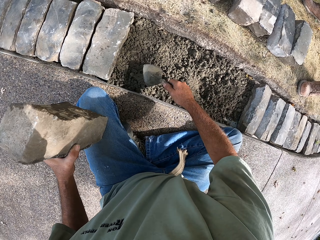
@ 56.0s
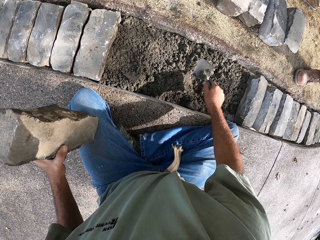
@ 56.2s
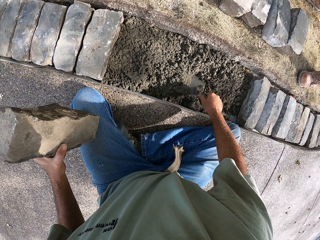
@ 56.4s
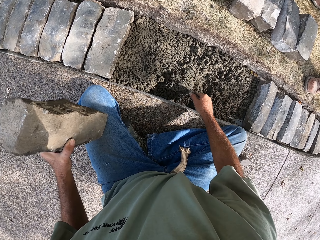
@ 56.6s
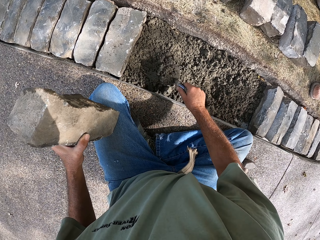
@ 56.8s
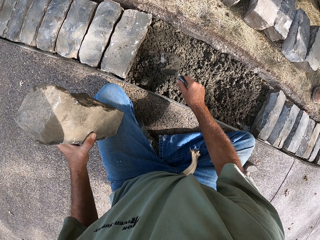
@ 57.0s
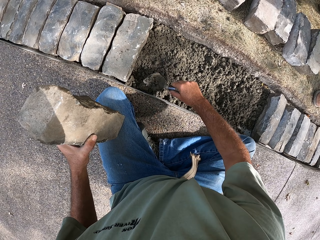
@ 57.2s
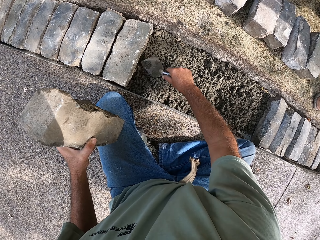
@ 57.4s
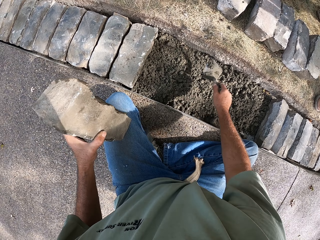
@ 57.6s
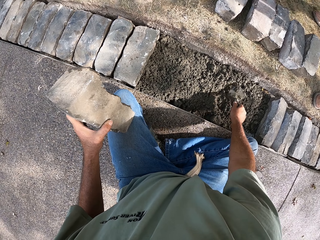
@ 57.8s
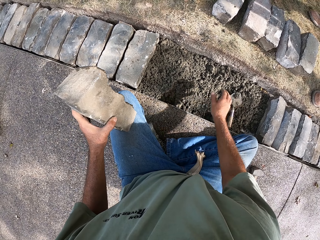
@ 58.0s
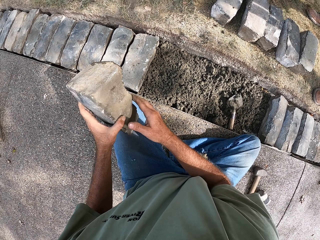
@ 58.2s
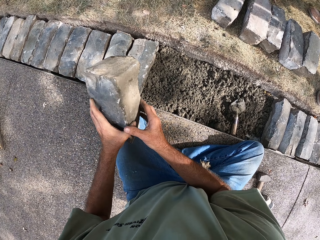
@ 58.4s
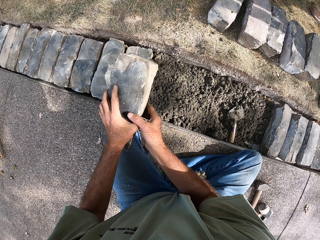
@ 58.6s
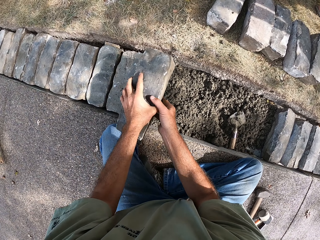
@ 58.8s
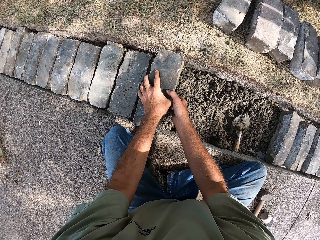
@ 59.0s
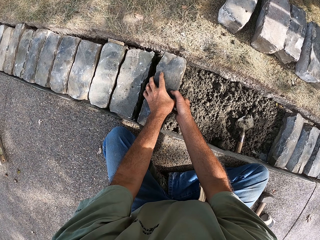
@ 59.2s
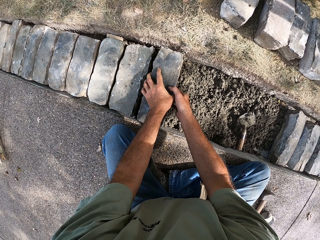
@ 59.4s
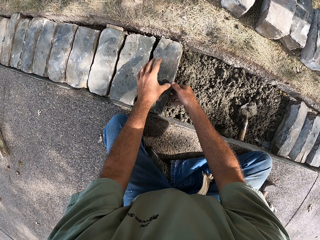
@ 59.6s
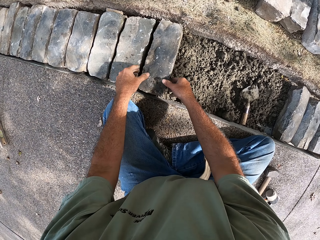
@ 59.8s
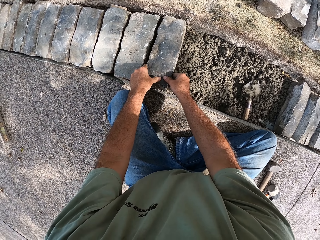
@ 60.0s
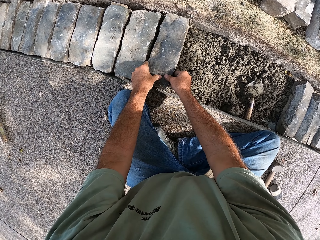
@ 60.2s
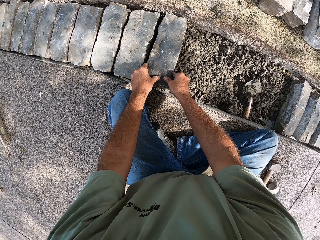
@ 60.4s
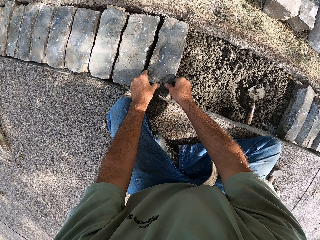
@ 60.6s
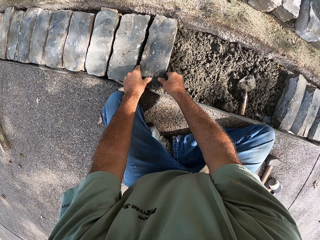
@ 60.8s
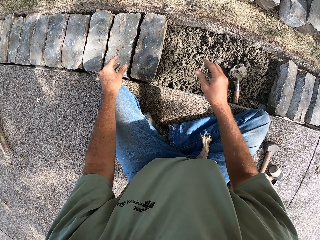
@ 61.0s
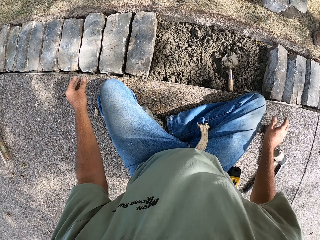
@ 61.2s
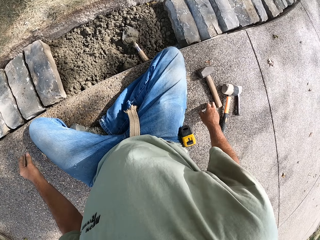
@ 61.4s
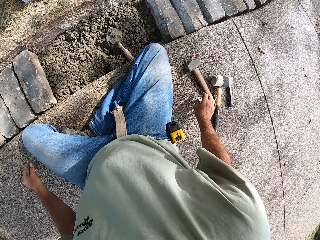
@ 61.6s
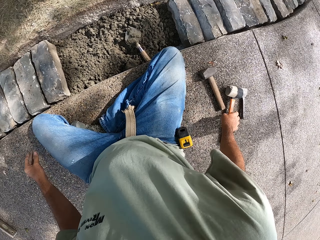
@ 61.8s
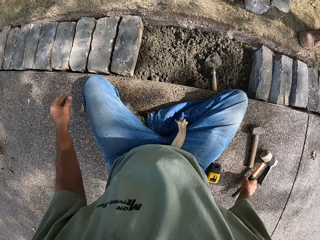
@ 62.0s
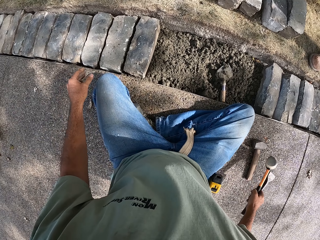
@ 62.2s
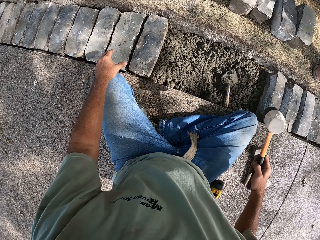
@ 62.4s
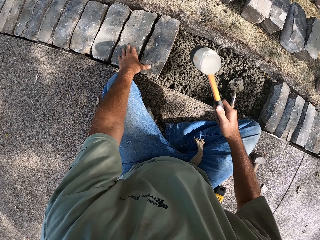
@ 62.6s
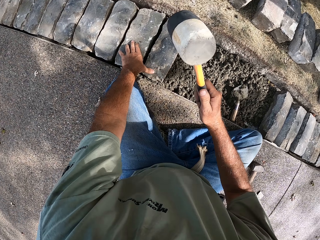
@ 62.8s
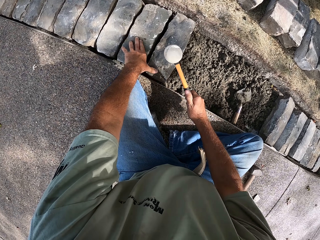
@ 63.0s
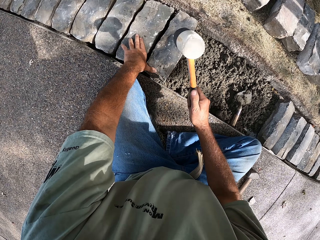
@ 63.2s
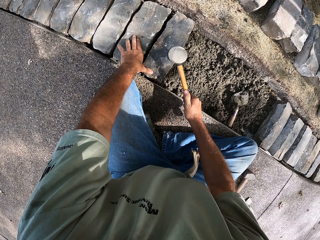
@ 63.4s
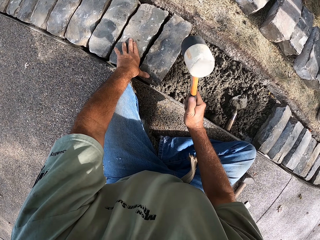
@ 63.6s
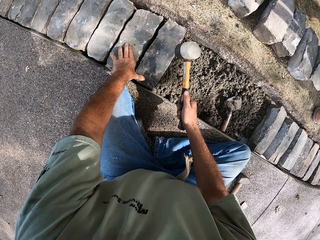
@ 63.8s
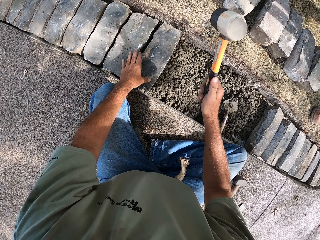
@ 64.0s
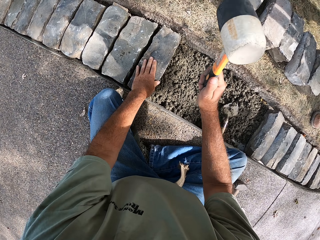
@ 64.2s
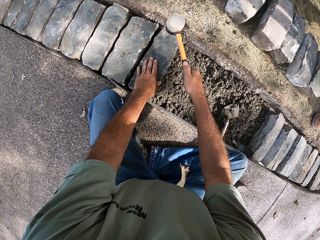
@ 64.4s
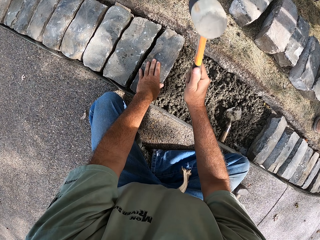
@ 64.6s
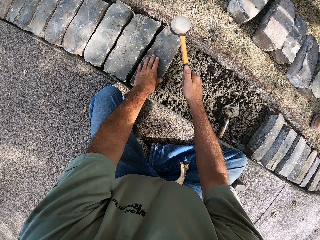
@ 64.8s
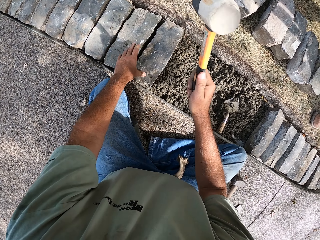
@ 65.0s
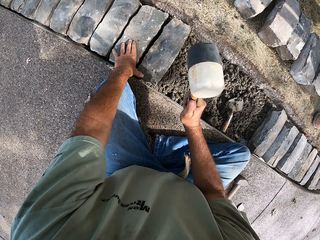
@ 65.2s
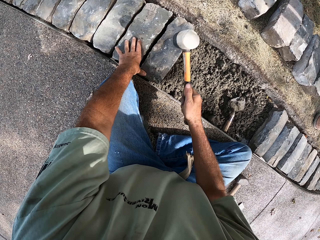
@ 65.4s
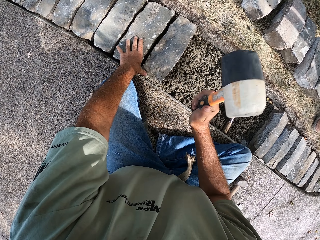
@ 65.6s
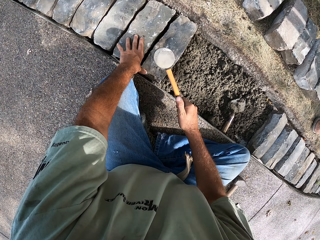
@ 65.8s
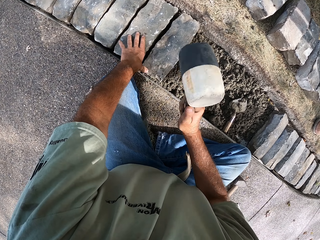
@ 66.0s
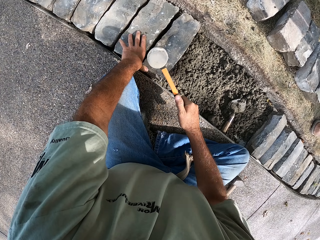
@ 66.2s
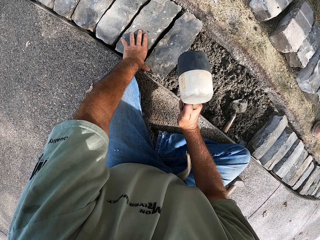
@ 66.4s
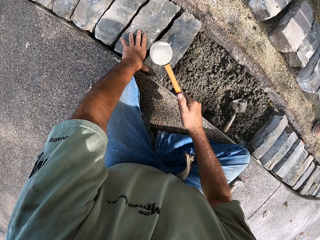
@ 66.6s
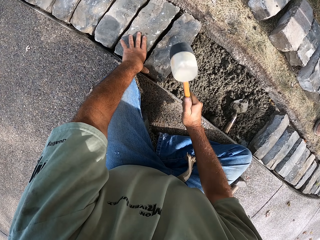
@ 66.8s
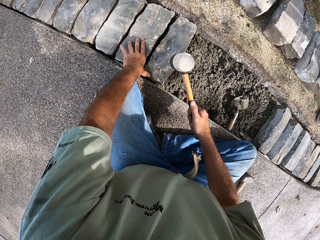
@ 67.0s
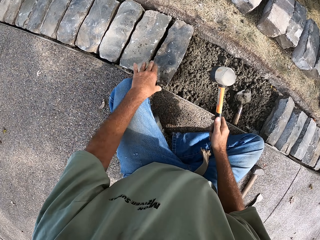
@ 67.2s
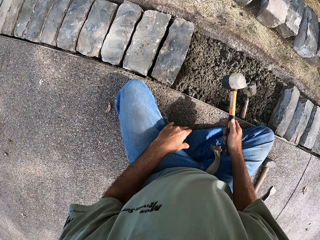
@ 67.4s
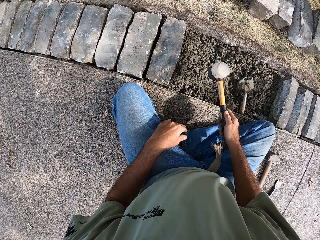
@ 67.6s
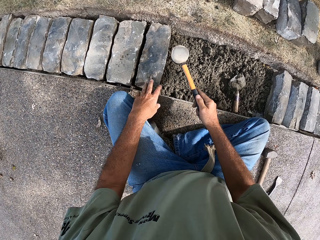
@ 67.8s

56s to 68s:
The camera wearer puts the trowel on the concrete. He puts the block on the concrete with both his hands. He picks up a masonry hammer with his right hand. He beats the block with the hammer.

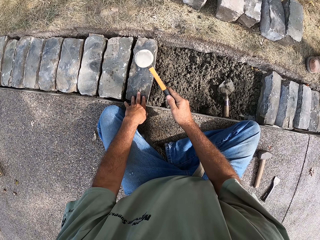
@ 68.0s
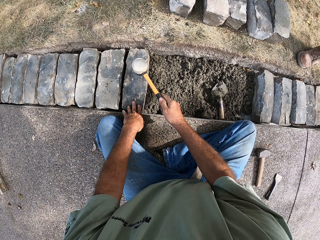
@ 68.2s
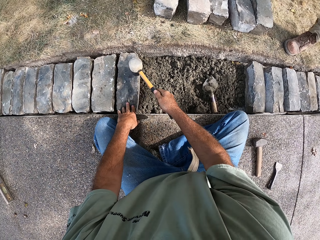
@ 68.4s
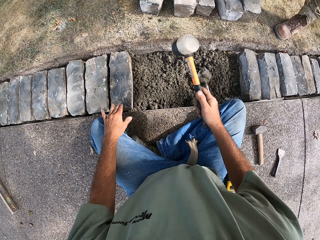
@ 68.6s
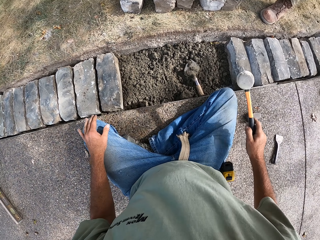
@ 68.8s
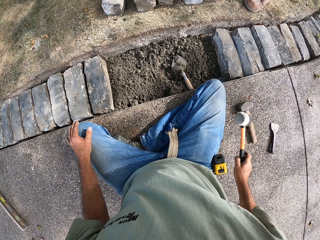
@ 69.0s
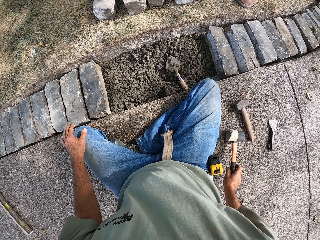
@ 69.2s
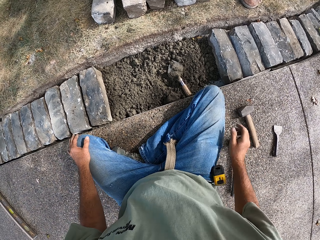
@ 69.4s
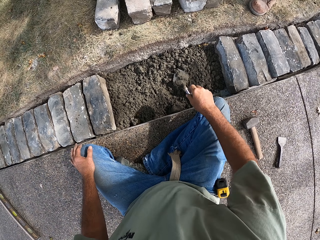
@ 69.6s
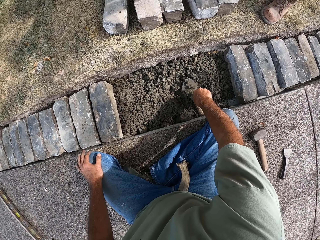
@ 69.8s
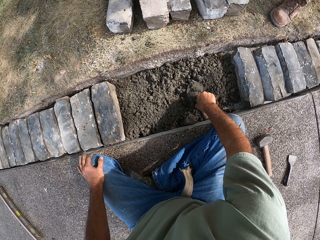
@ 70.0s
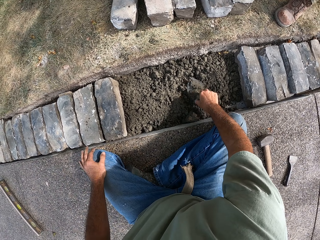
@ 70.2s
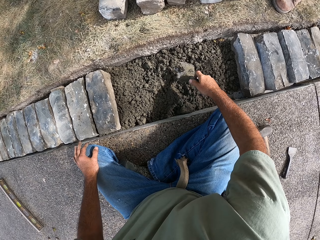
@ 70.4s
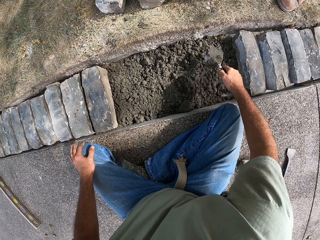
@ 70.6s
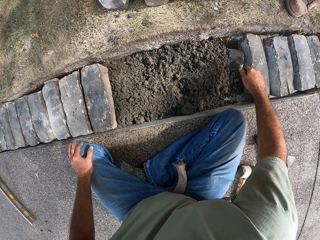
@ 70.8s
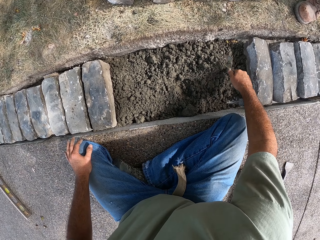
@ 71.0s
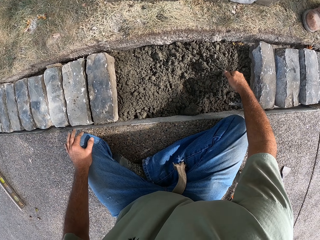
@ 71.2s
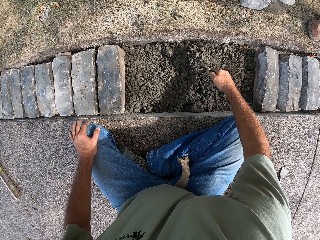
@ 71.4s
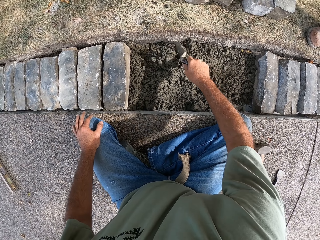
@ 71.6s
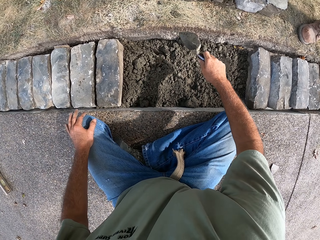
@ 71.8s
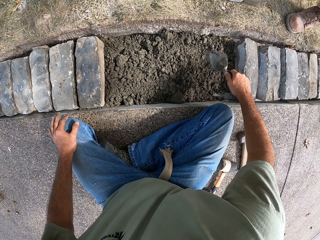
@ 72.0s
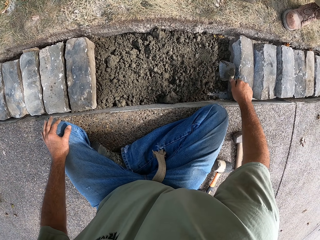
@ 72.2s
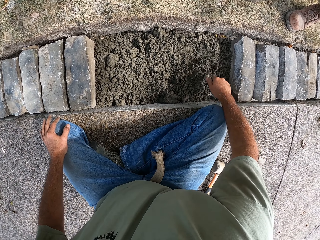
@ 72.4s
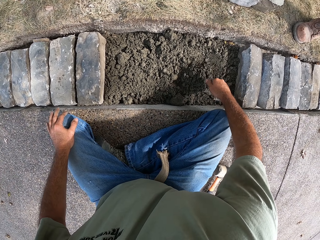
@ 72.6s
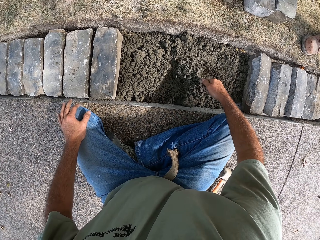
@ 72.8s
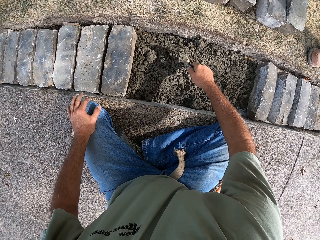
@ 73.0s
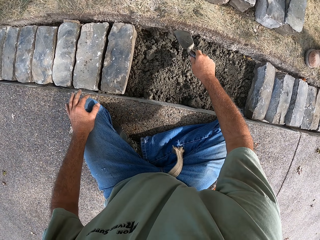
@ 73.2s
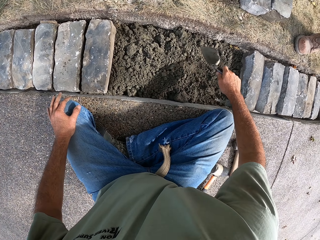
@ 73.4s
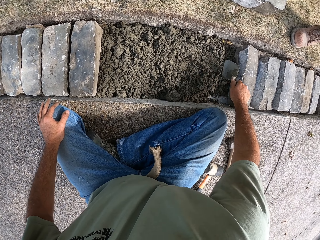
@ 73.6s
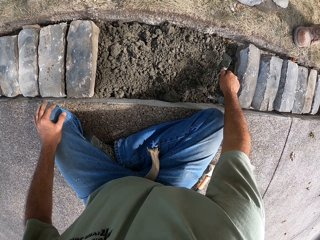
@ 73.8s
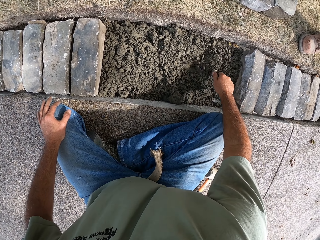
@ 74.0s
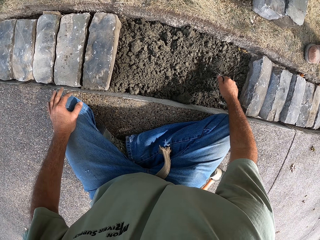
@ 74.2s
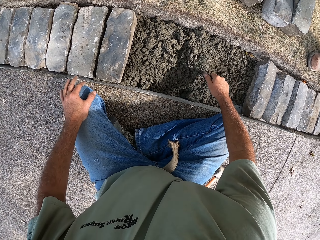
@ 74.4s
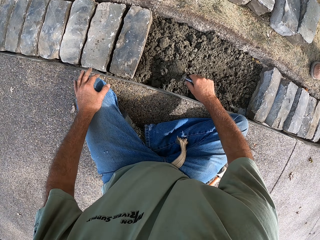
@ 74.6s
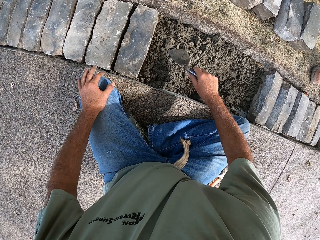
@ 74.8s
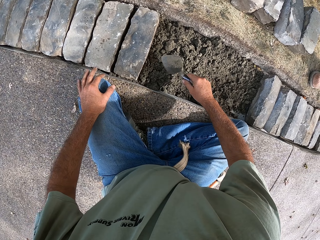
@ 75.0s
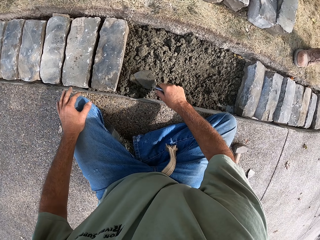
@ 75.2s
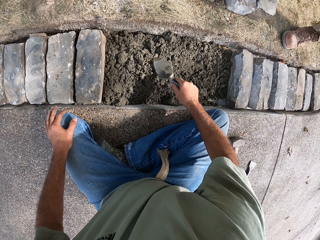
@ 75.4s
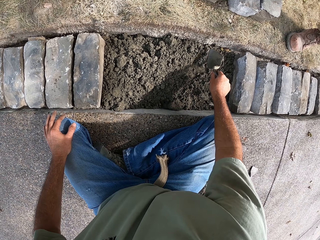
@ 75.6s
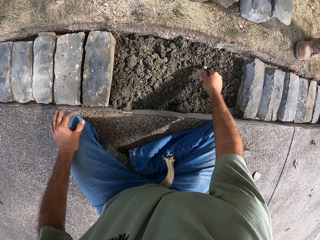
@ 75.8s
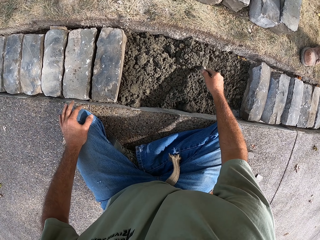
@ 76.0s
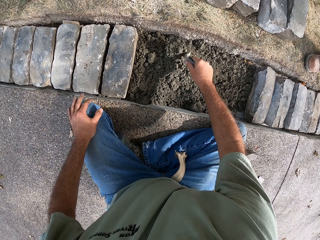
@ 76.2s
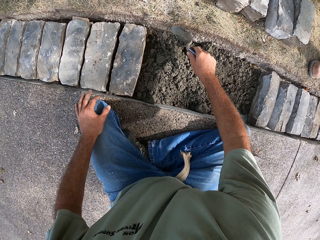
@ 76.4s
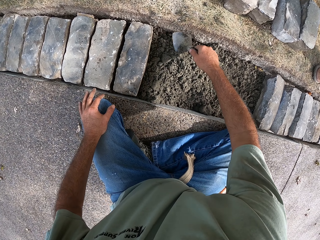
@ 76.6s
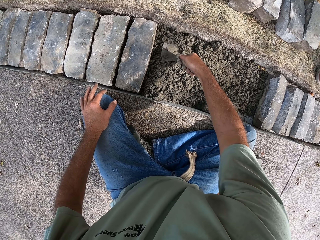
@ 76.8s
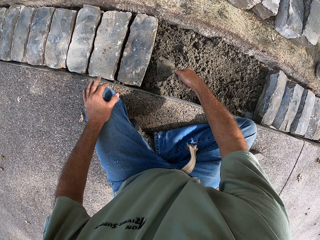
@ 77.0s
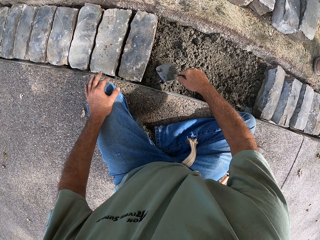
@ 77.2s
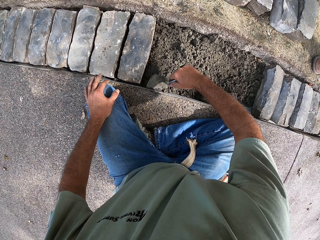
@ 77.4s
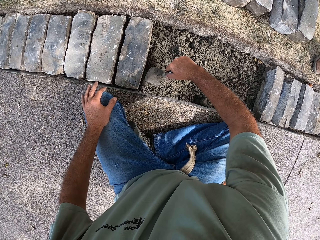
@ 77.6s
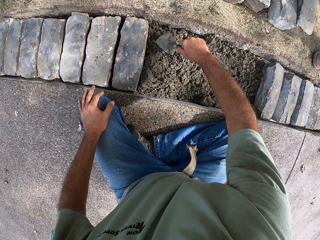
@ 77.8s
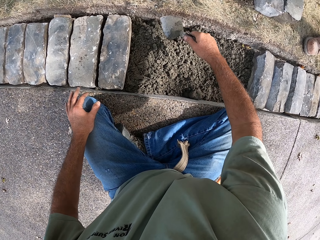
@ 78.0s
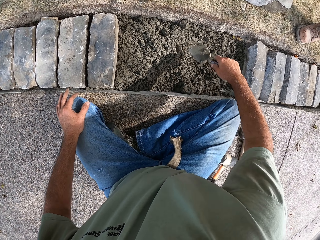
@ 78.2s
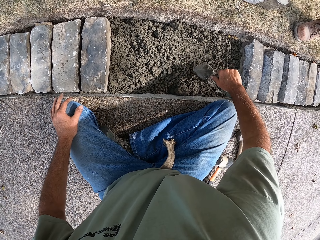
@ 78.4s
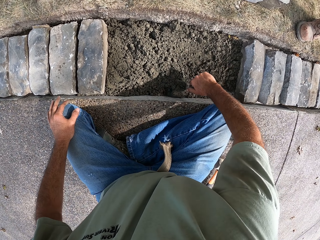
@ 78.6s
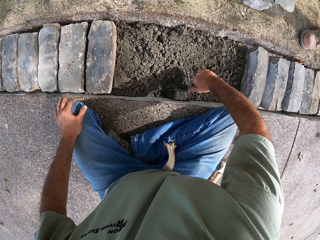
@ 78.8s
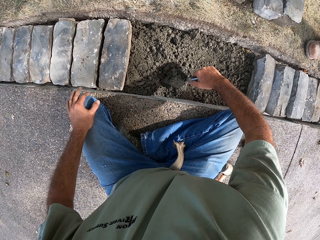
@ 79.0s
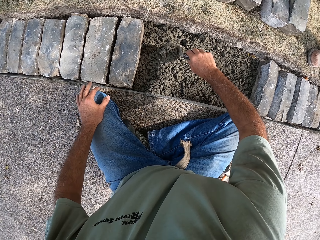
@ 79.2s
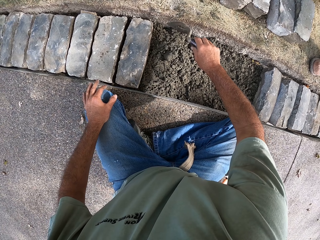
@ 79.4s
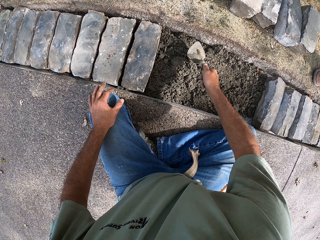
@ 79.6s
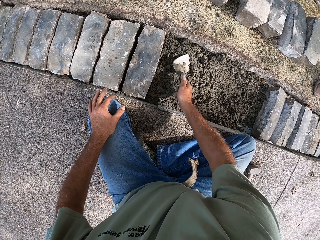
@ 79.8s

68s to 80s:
The camera wearer puts the hammer on the ground. He picks up the masonry trowel with his right hand. He gathers the concrete. He flattens the concrete with the trowel.
